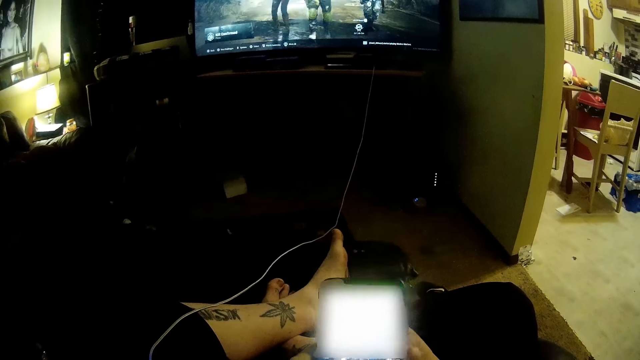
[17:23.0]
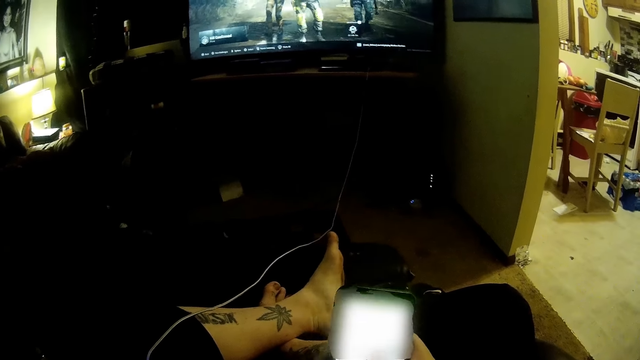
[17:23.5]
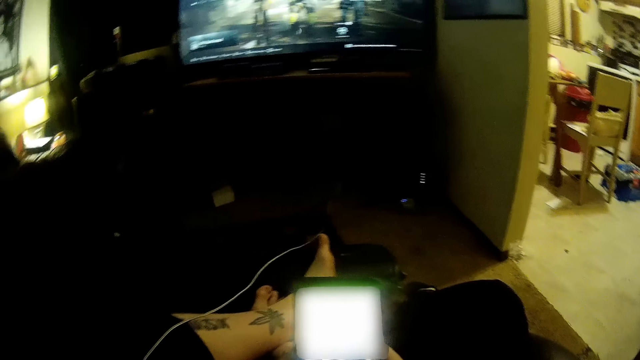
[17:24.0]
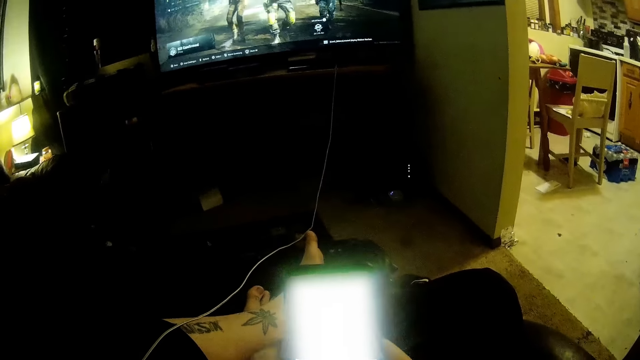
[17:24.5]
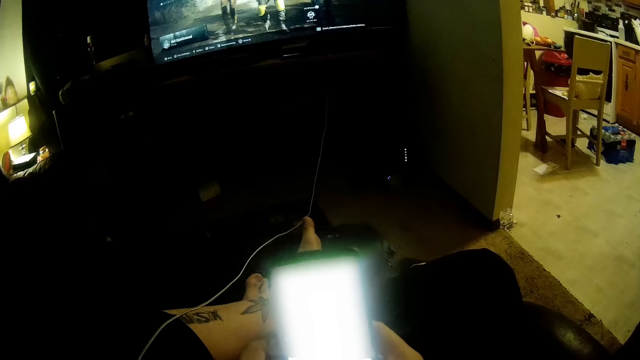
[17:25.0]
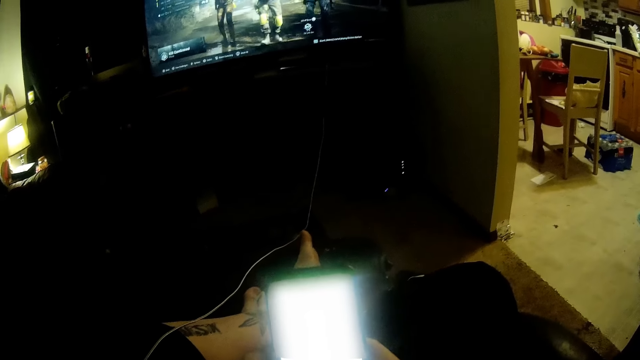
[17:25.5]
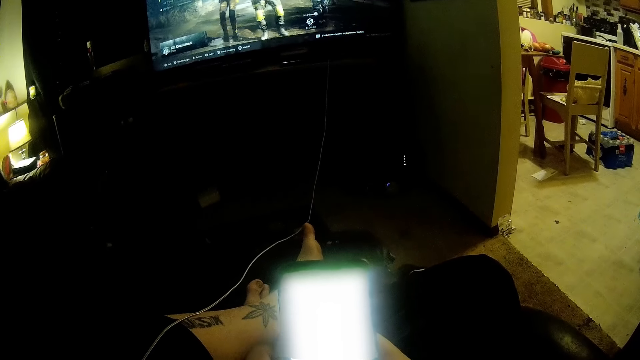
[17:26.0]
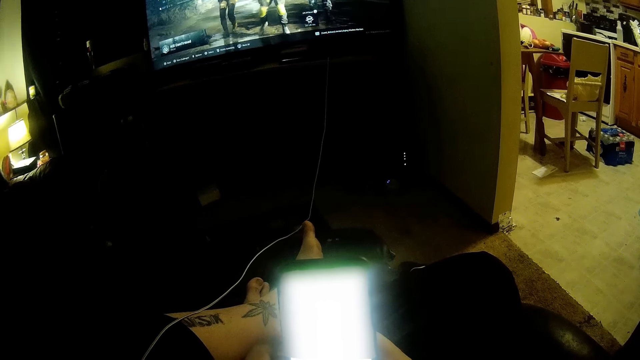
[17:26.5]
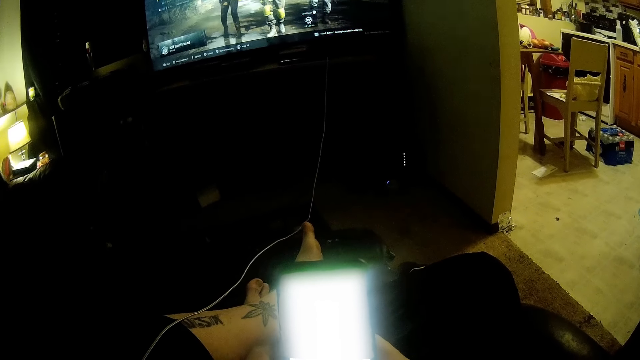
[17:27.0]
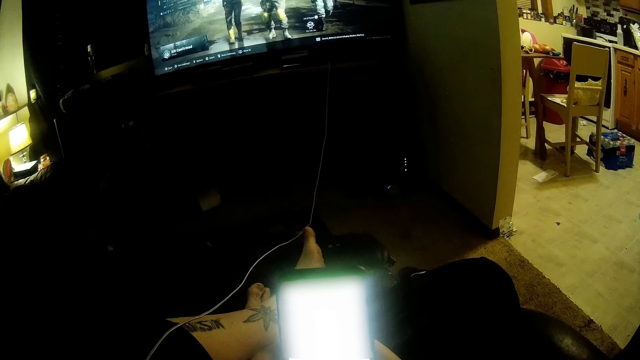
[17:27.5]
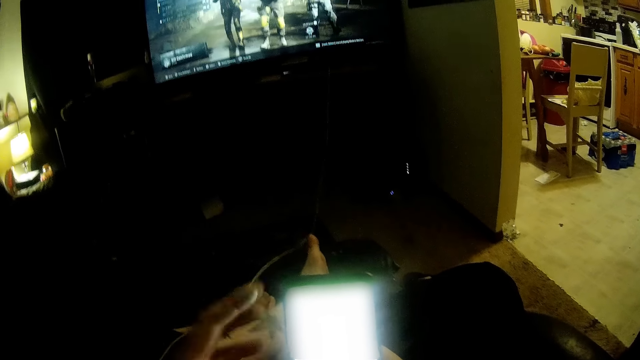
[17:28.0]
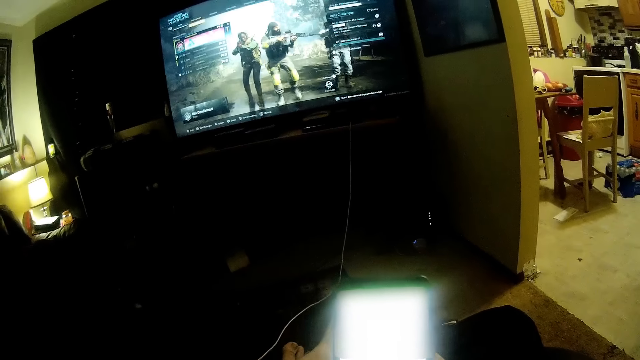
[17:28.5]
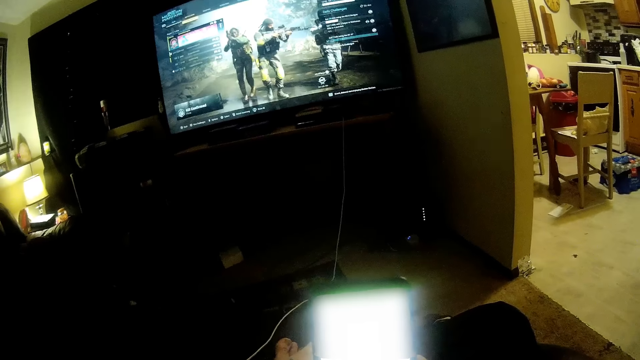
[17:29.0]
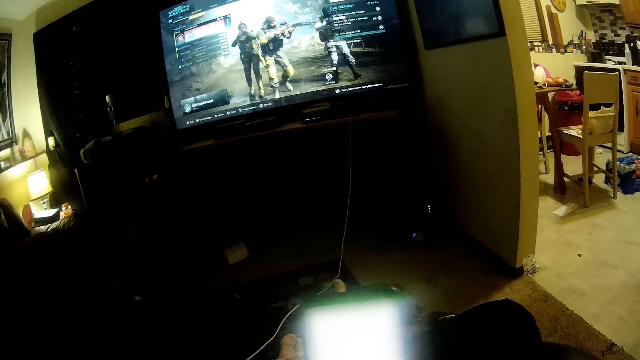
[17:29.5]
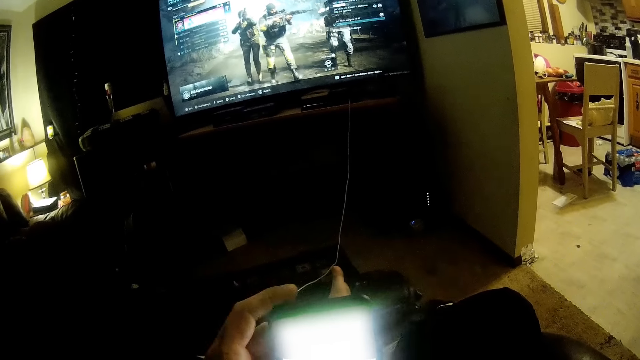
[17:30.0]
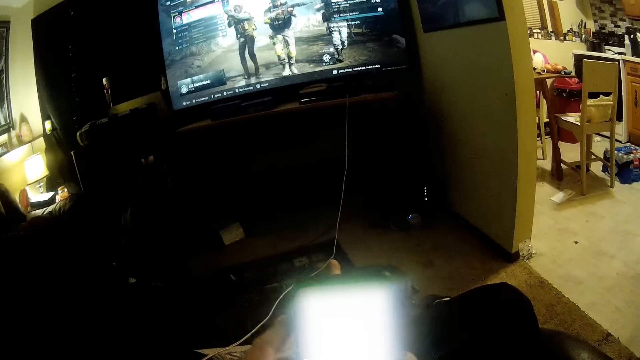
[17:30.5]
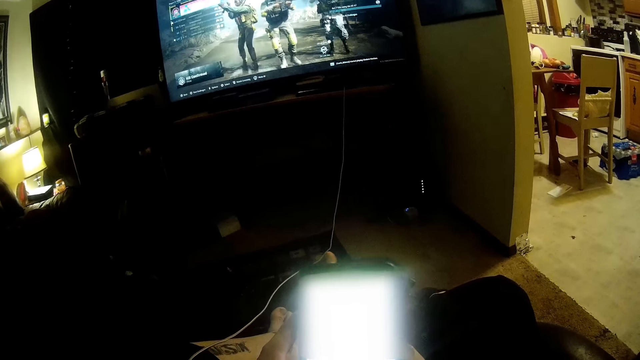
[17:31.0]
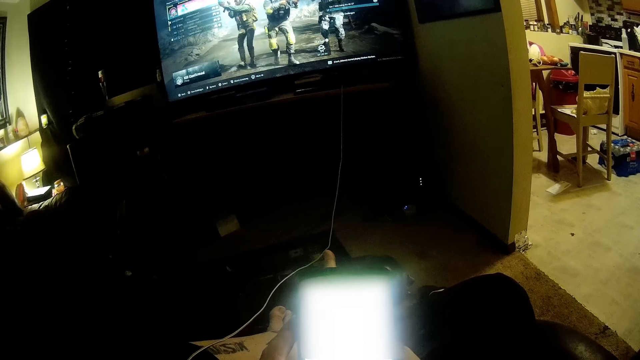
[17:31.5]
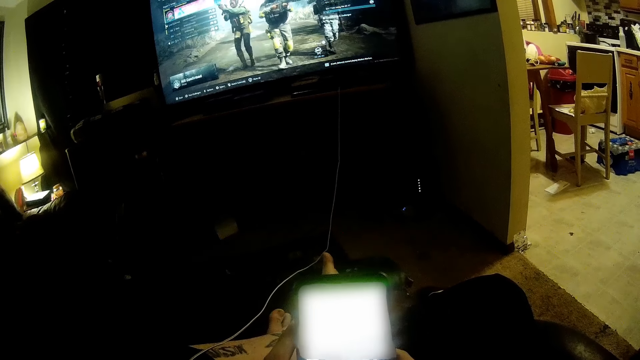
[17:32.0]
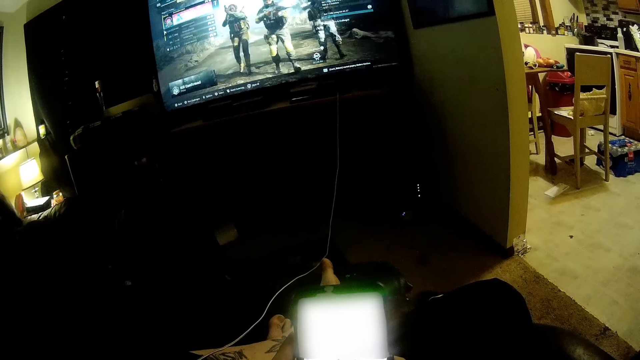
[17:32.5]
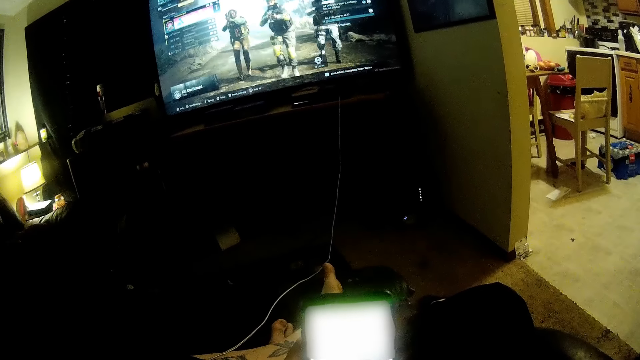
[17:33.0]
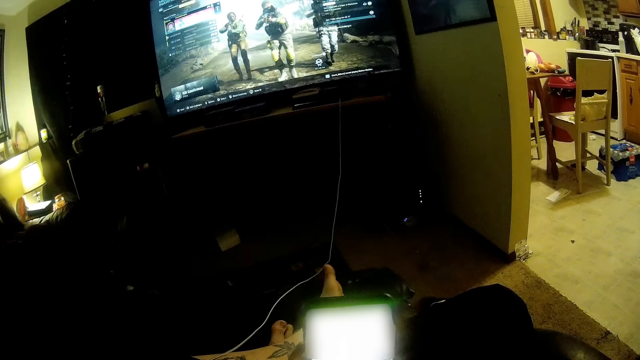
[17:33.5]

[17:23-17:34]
The camera wearer answers a phone call. They do something. They hold the phone with both hands and scroll through the phone.

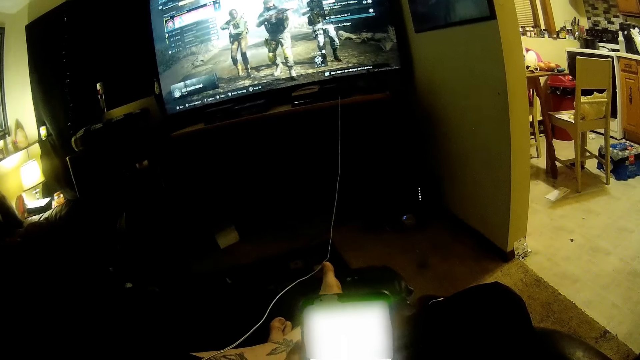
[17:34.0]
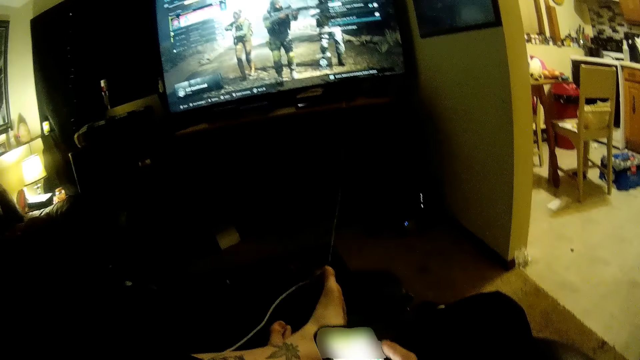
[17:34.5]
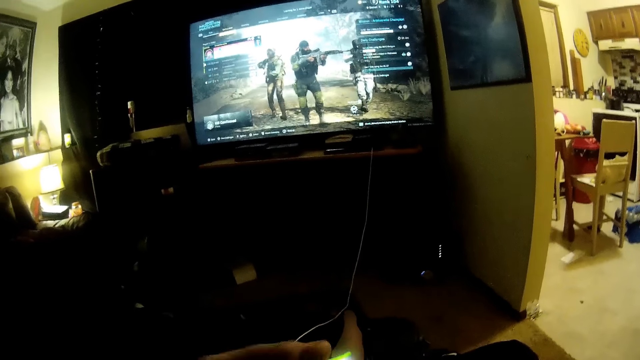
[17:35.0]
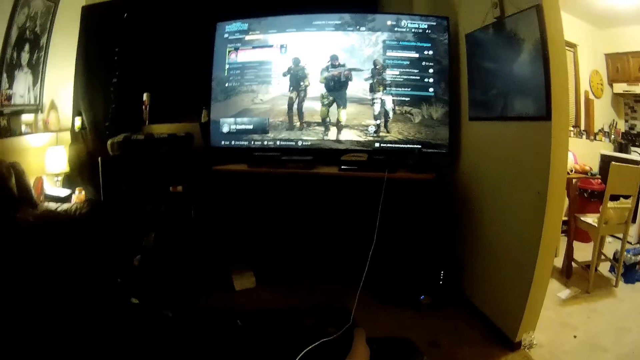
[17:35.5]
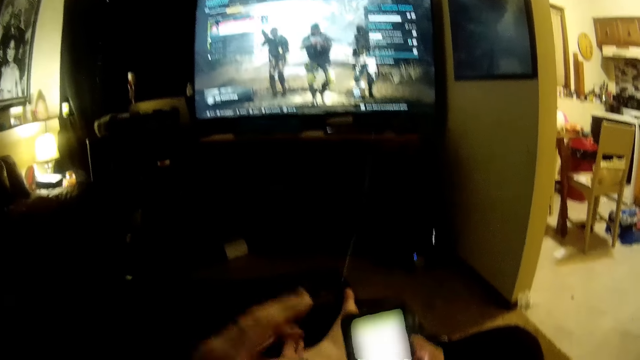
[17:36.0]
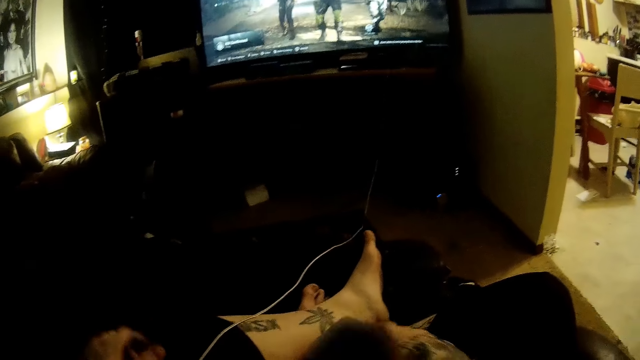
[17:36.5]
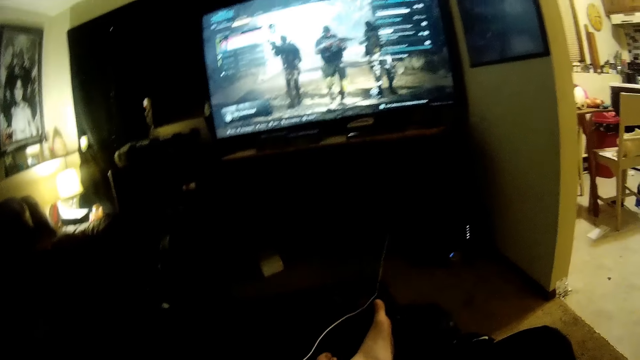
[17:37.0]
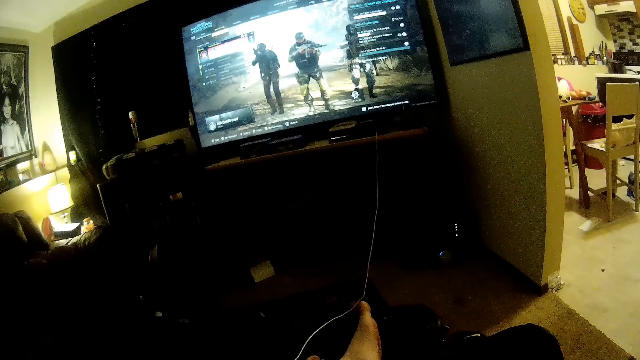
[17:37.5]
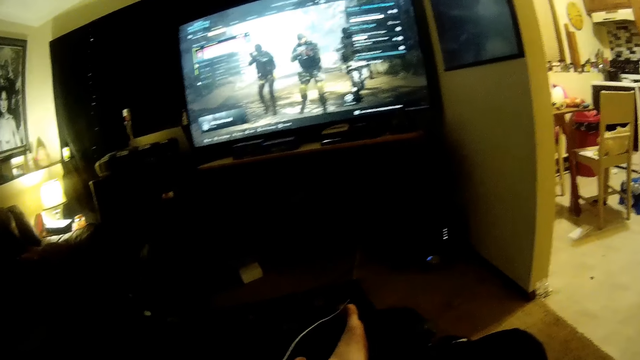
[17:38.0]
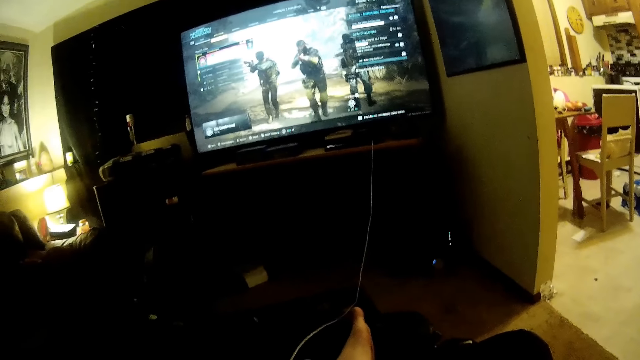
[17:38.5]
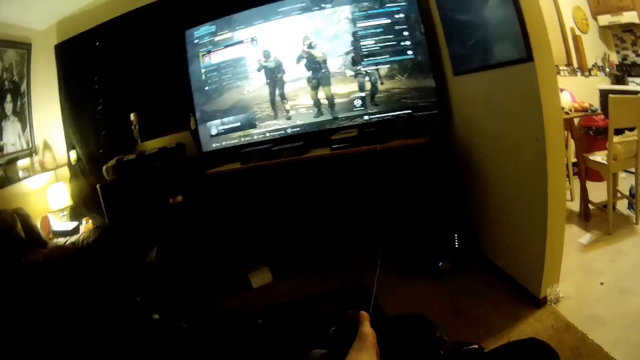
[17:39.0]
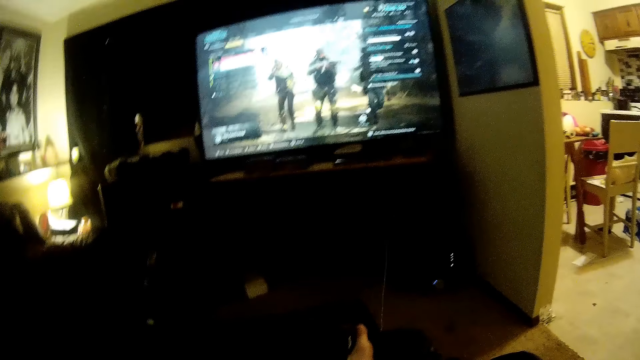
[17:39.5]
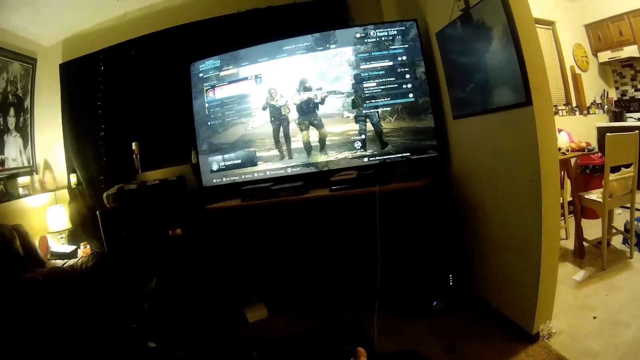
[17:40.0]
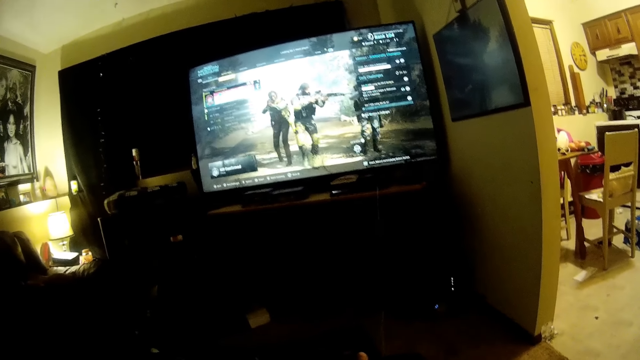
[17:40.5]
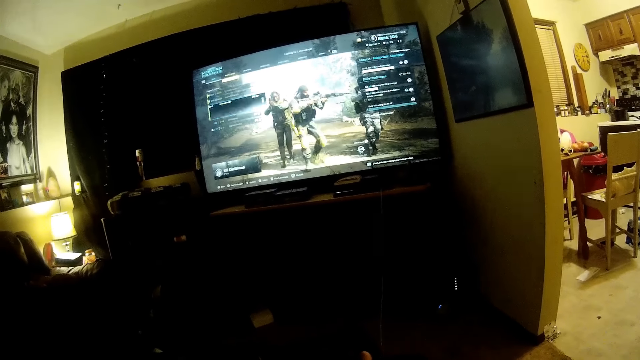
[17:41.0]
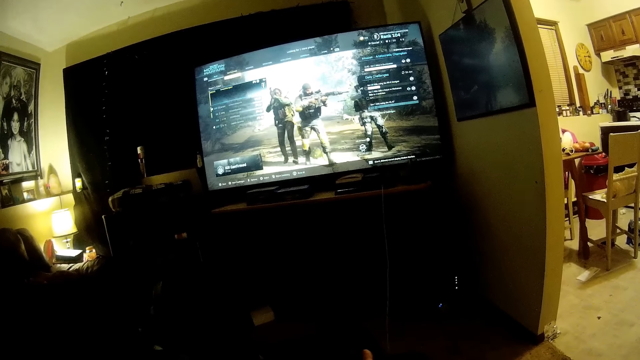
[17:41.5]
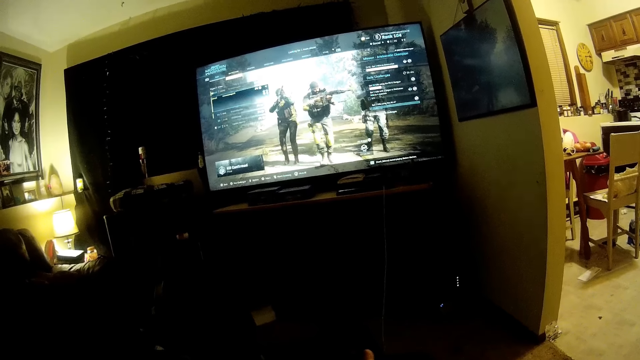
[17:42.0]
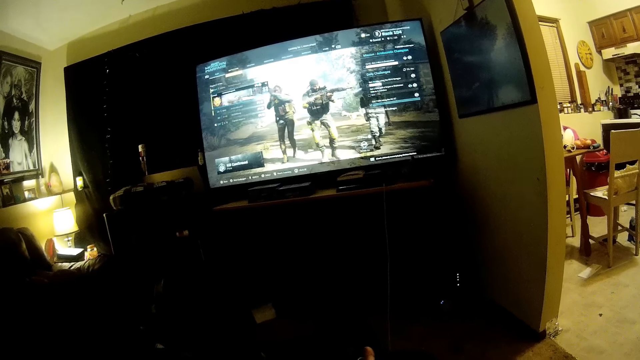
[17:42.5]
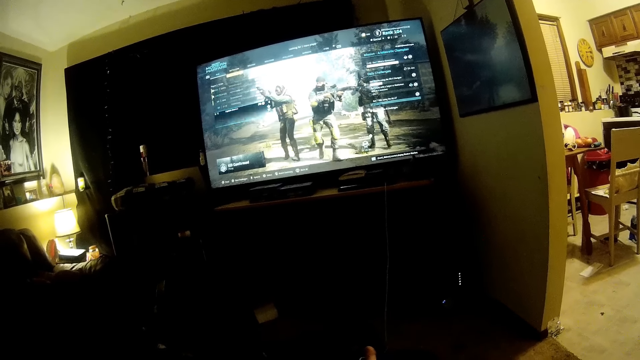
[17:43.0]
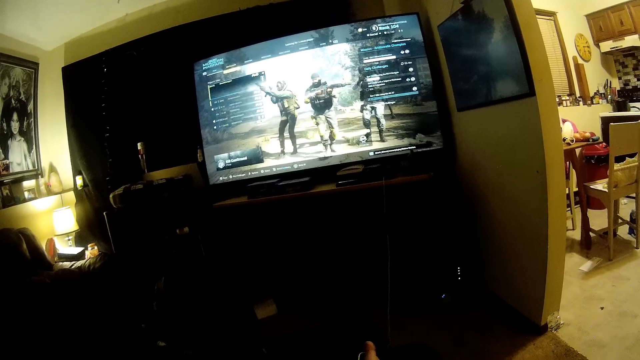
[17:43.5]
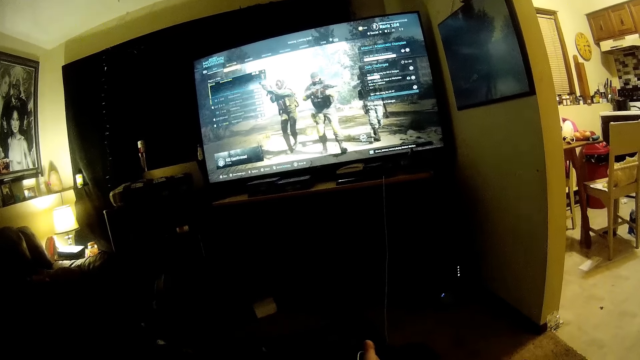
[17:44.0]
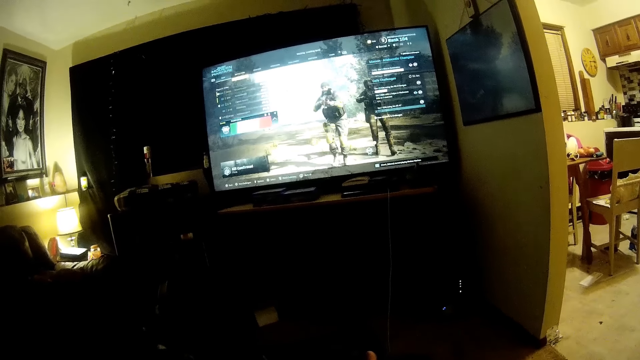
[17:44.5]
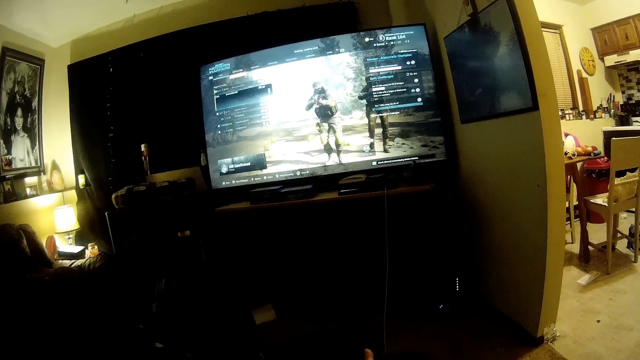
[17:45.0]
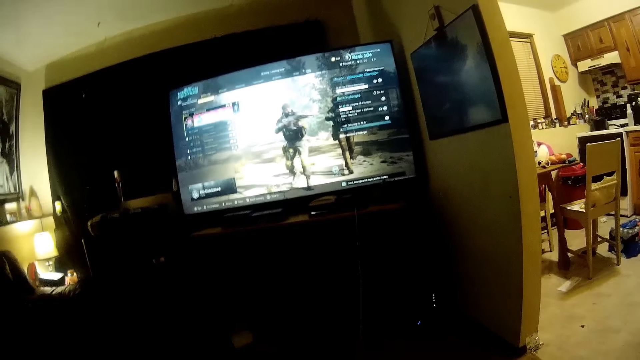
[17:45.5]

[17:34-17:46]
The camera wearer moves his hands. He puts down the phone. He holds the game controller with both hands. He selects options in the video game.
